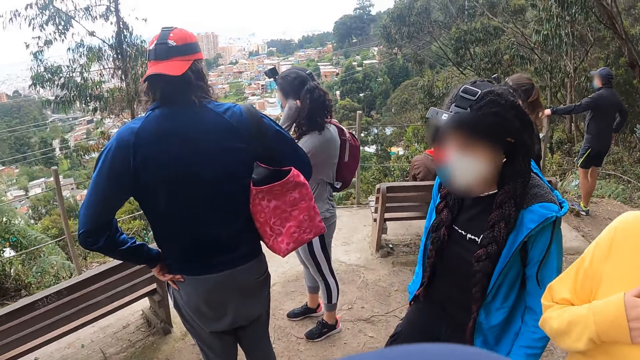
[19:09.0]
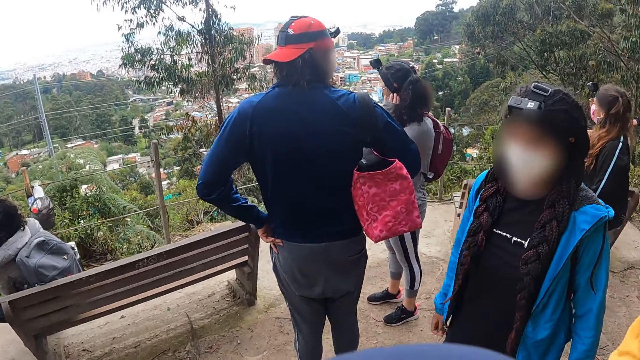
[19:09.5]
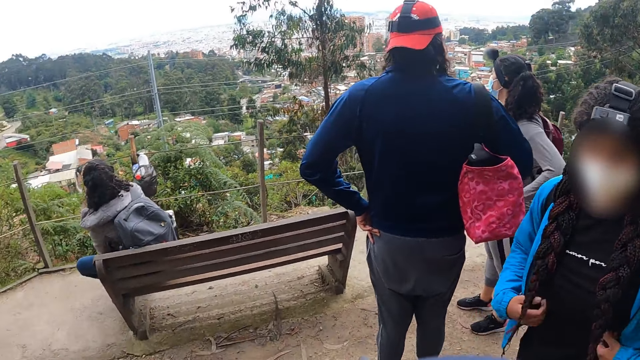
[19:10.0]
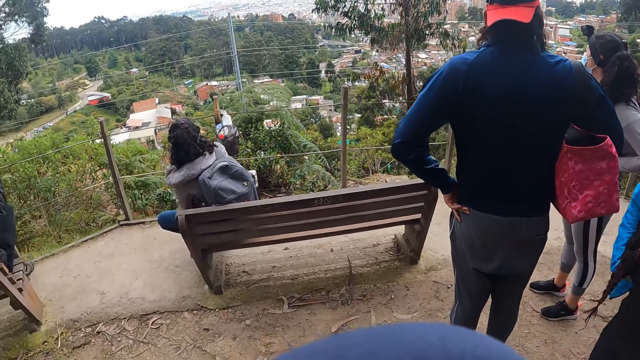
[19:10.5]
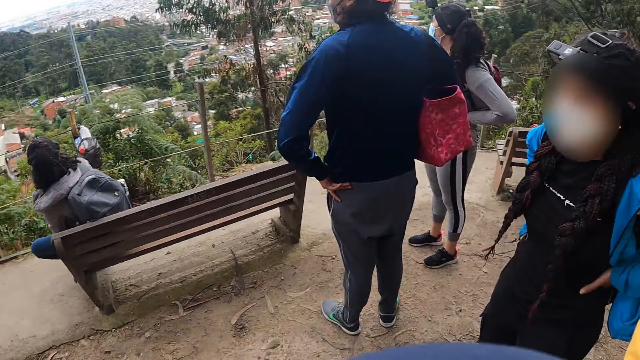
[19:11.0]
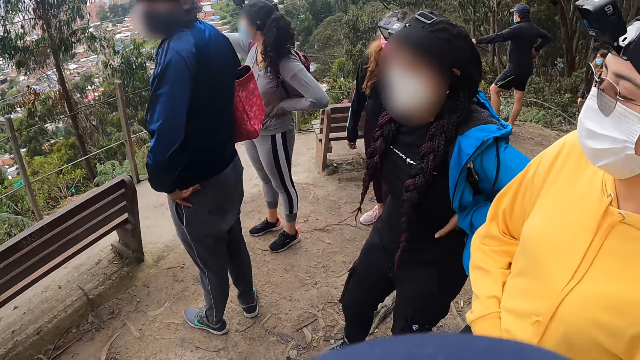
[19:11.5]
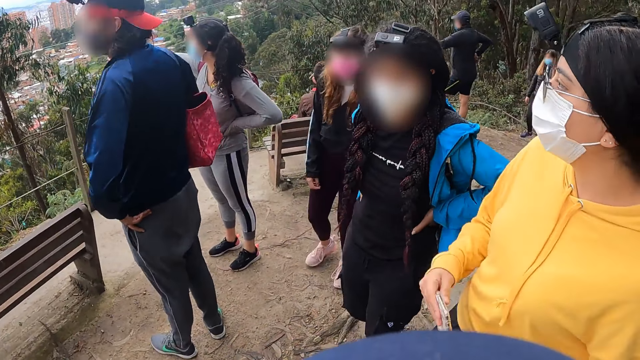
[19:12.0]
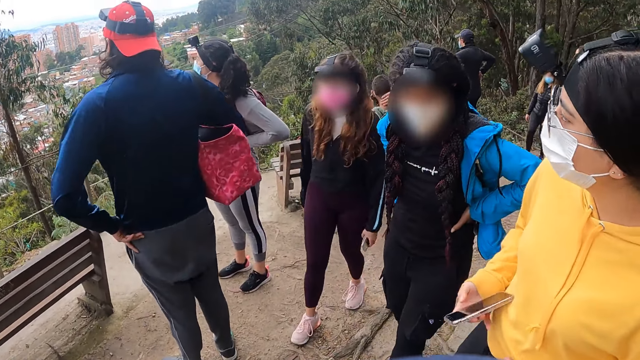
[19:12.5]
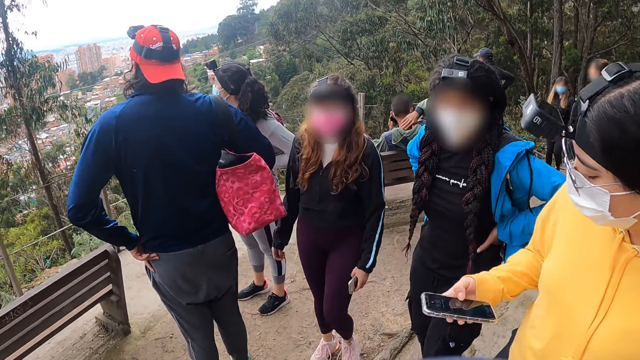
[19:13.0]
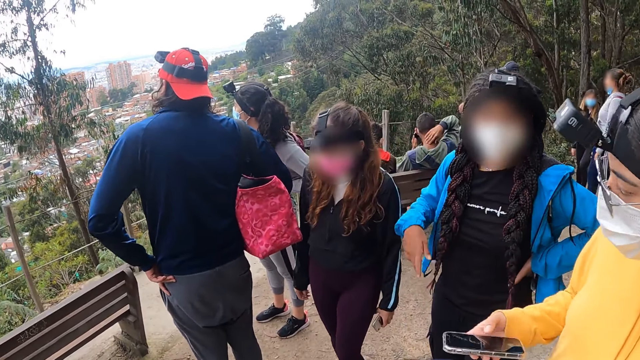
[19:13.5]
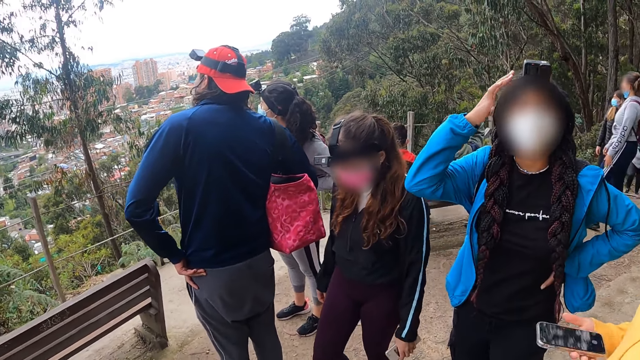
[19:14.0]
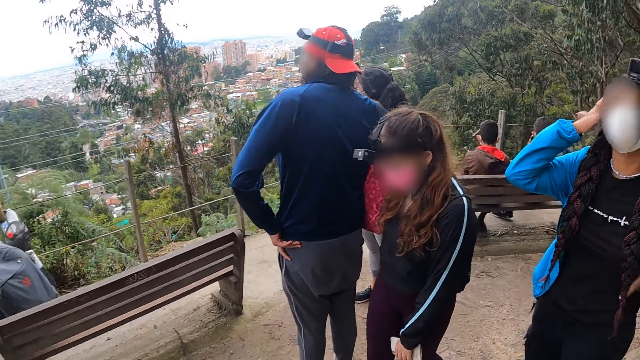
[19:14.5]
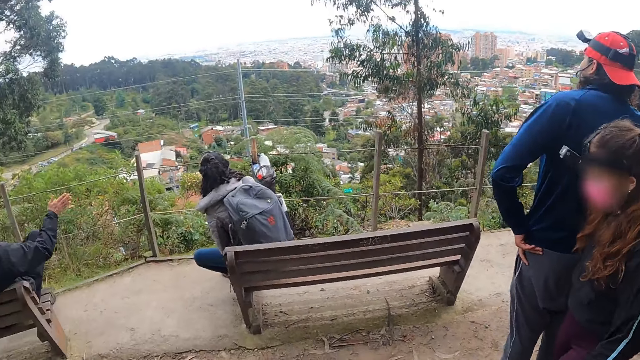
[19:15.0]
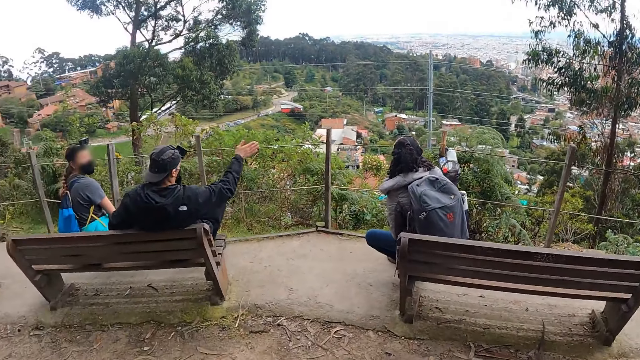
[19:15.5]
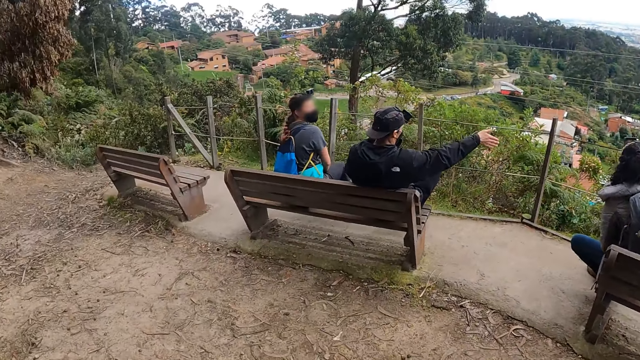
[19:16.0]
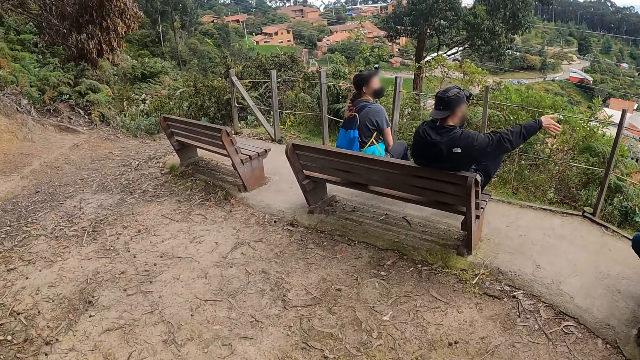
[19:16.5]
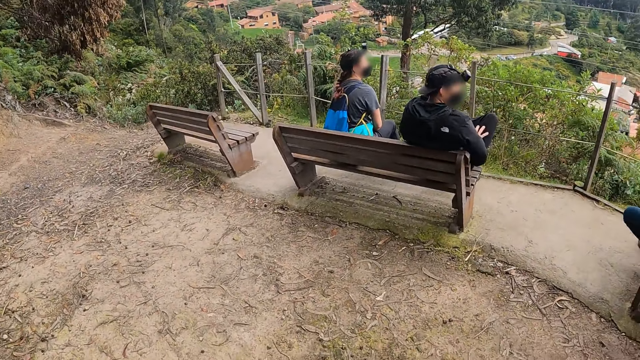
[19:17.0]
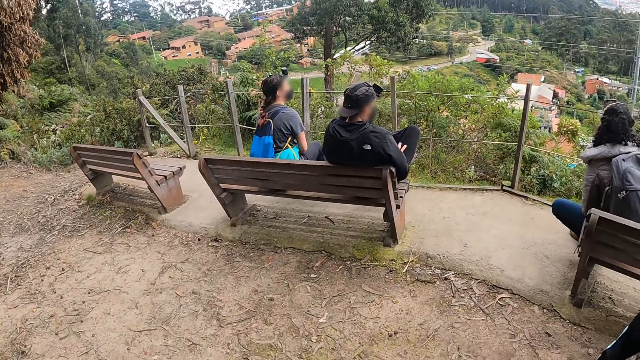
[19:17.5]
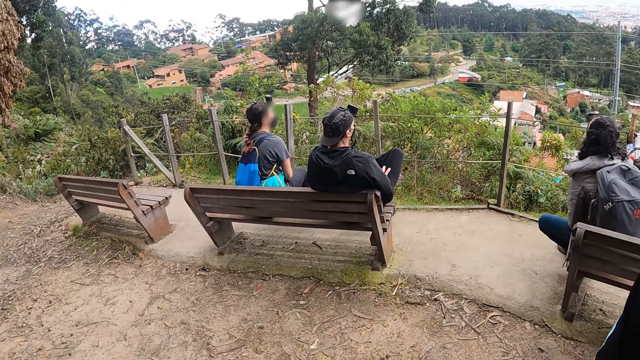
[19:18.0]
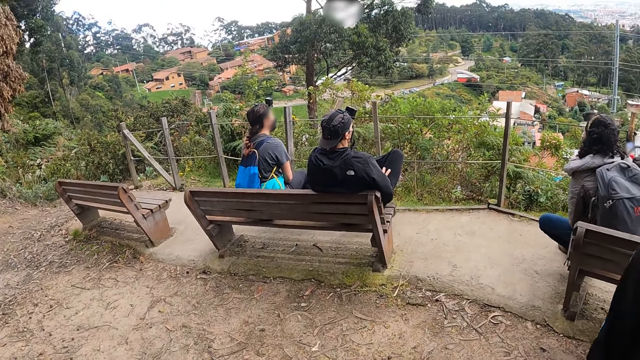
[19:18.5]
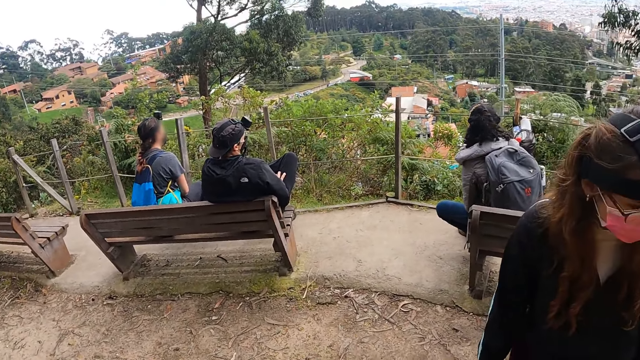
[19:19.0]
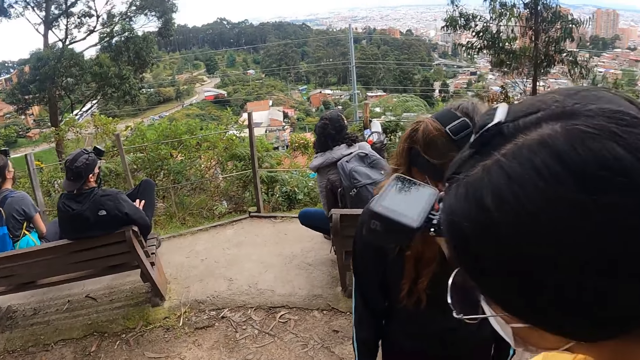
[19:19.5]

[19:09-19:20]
The camera wearer looks around. The woman holds a phone with her right hand. The camera wearer walks in the open area.

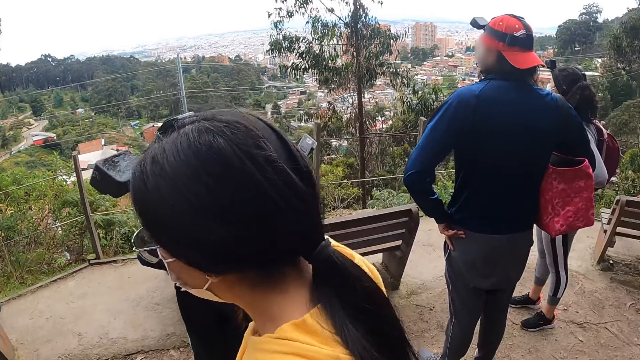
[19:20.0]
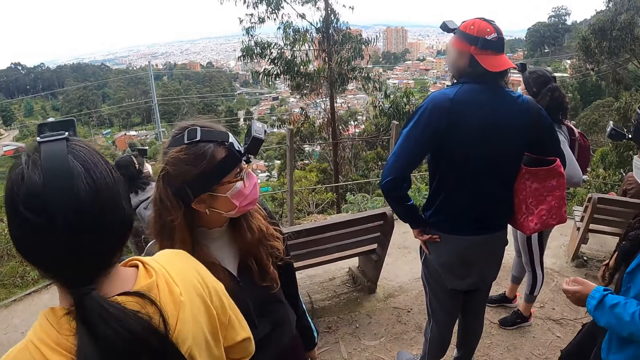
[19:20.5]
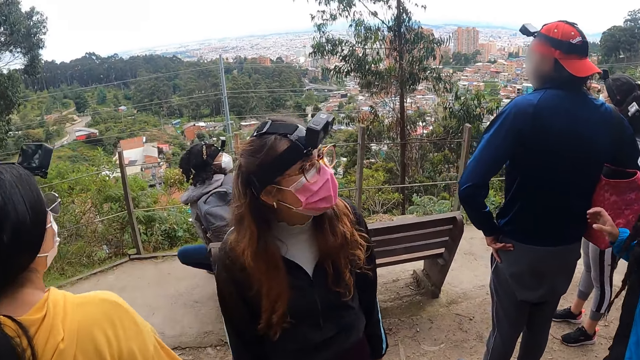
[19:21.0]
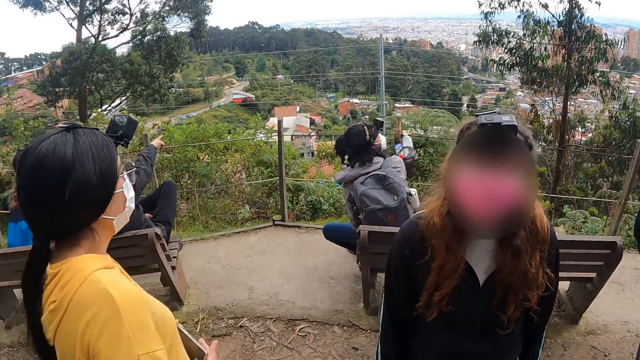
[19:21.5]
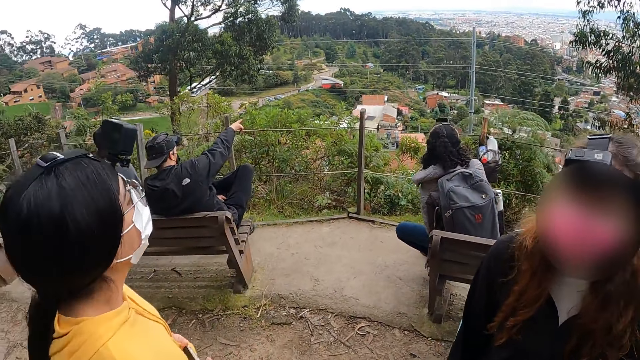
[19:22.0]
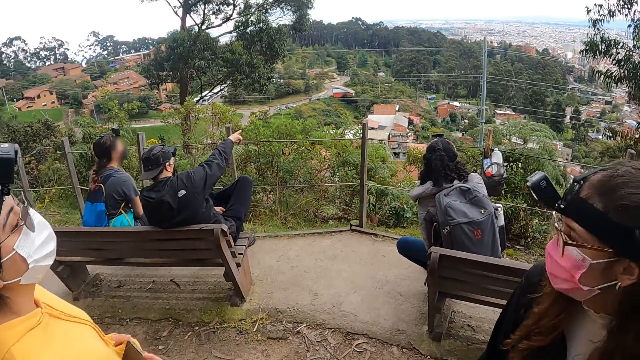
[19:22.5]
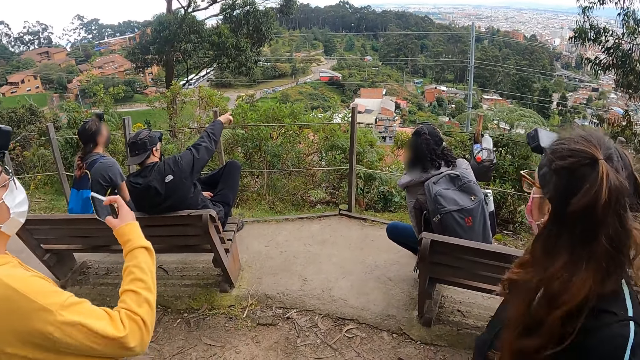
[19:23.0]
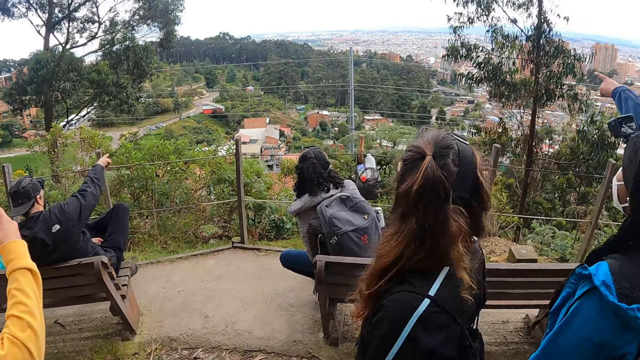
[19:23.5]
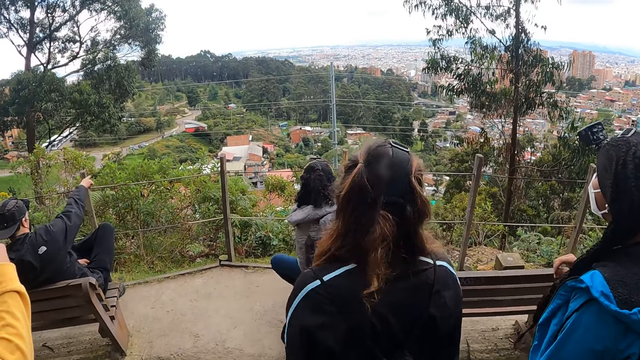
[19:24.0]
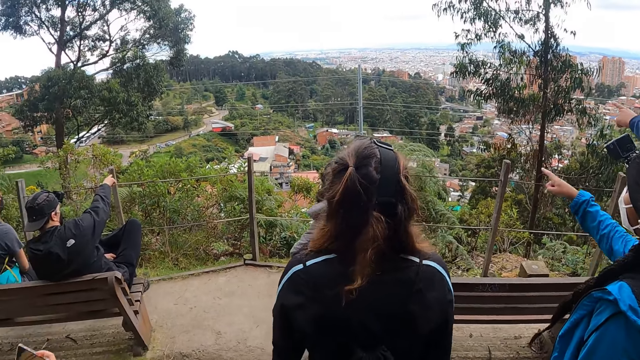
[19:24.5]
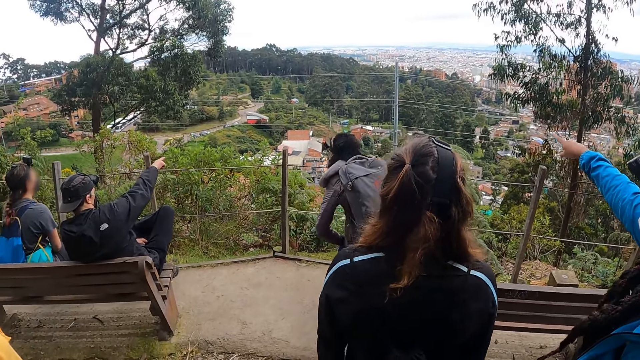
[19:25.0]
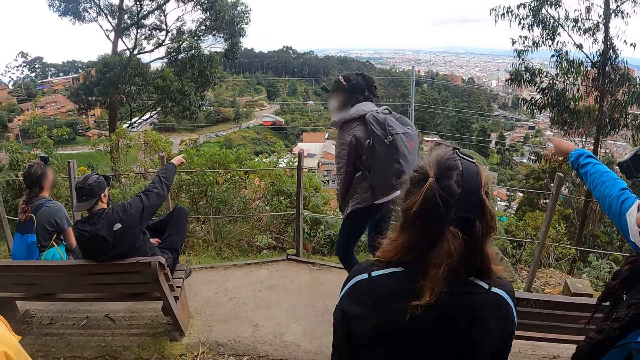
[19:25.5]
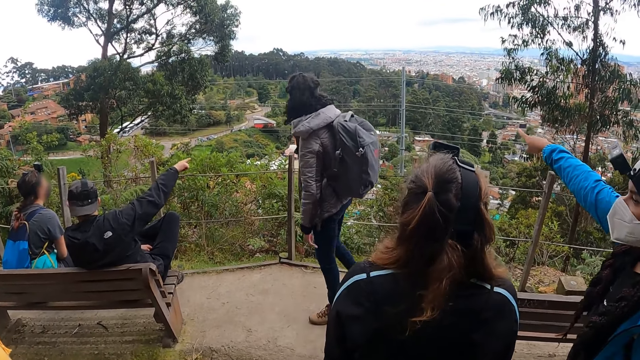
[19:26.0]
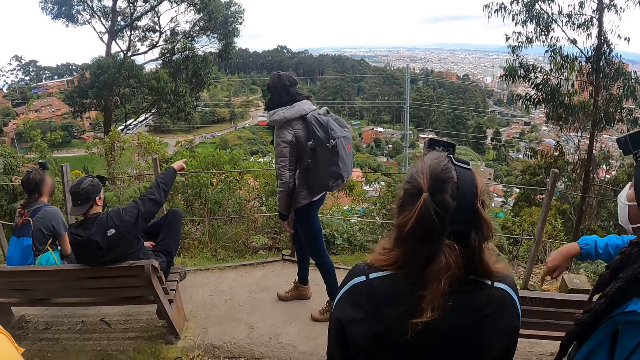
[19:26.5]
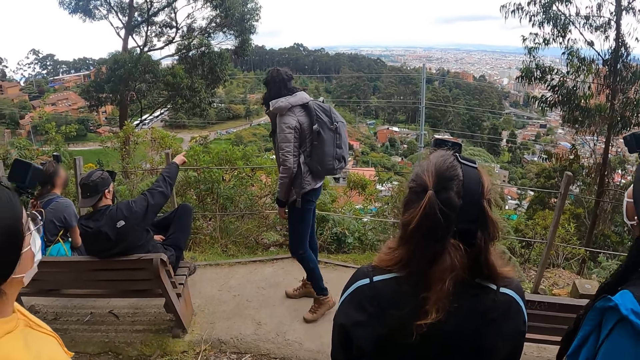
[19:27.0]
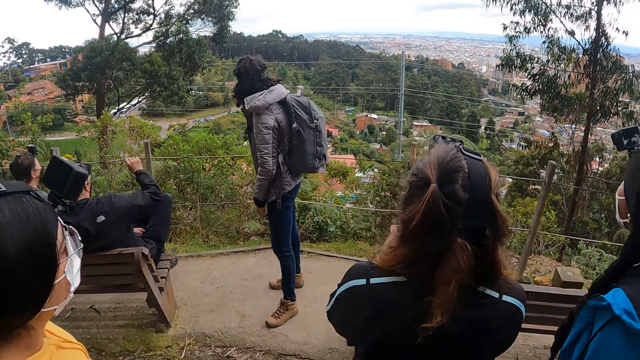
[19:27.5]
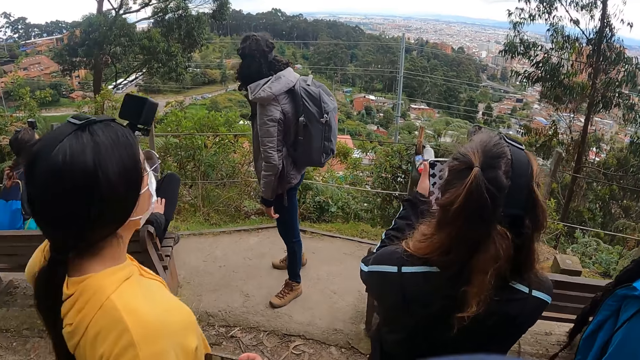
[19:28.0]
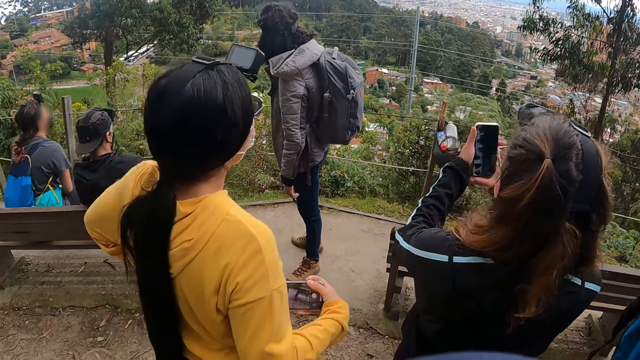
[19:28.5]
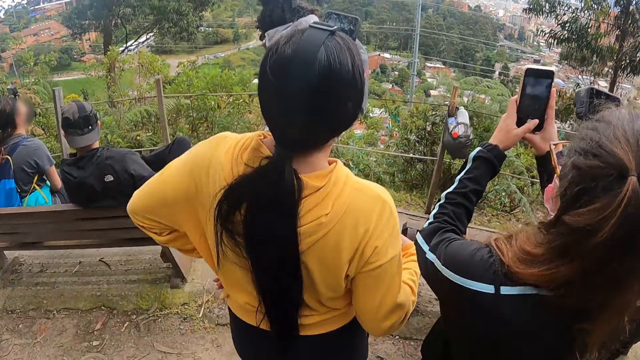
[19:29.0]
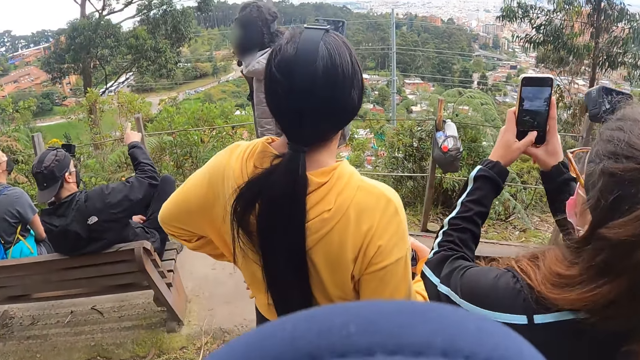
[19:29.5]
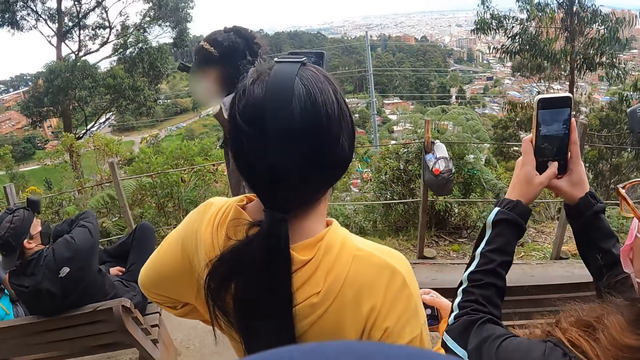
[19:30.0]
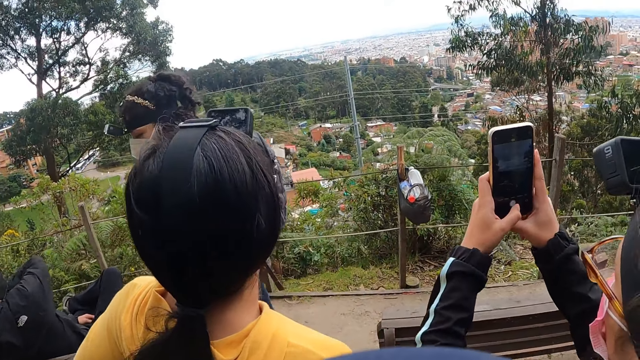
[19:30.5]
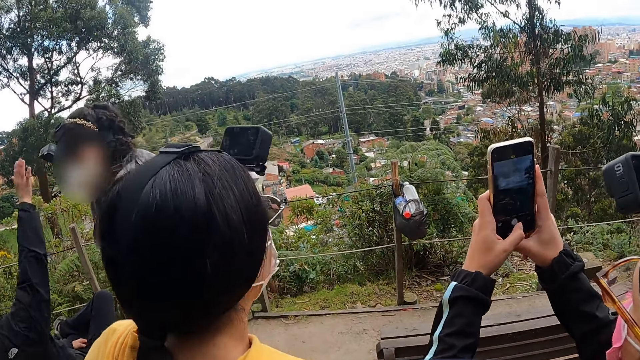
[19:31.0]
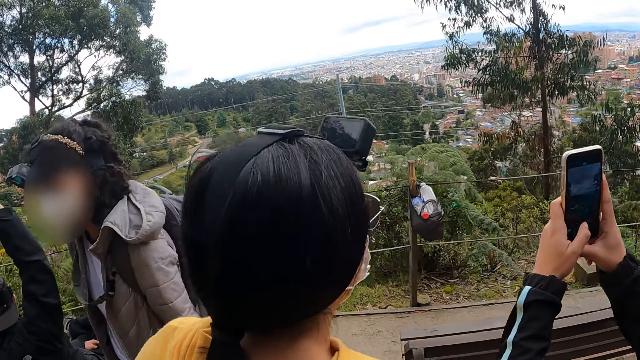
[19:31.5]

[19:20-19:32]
The woman holds the phone with both hands. The woman holds the phone with her right hand. The camera wearer looks around. Another woman holds the phone with both hands. The other woman operates the phone in her right hand with her left hand.
